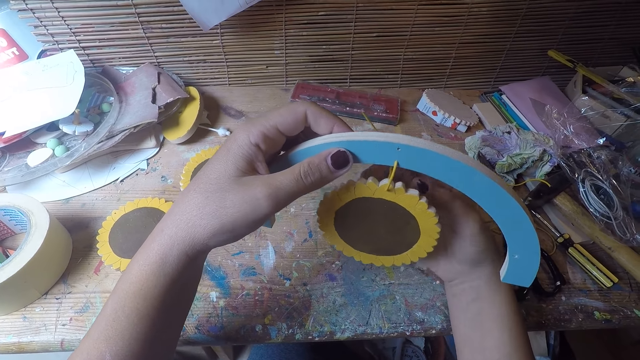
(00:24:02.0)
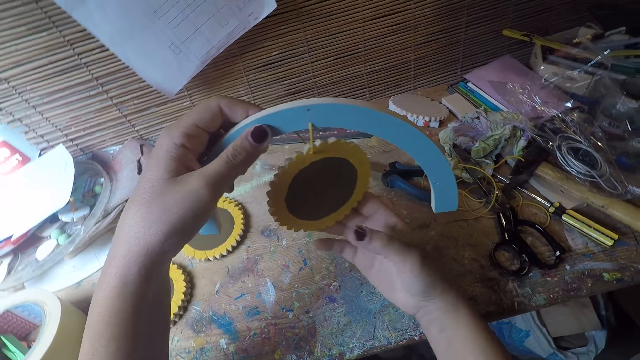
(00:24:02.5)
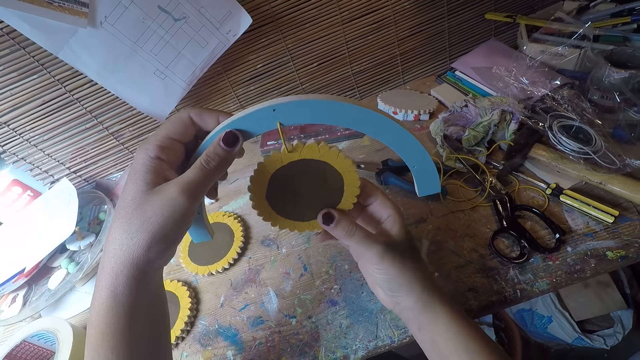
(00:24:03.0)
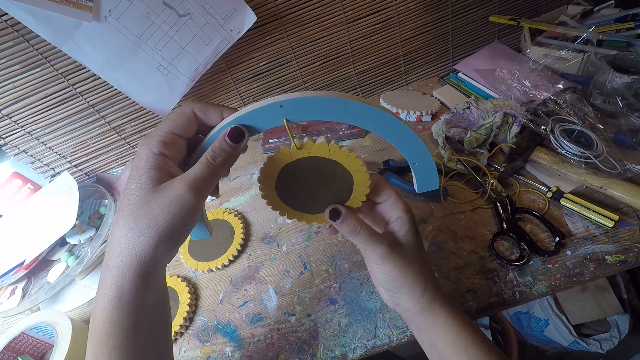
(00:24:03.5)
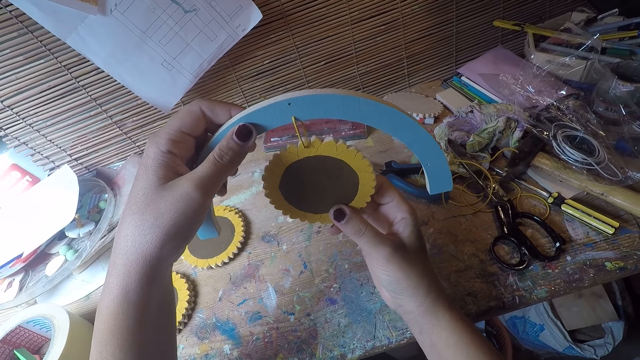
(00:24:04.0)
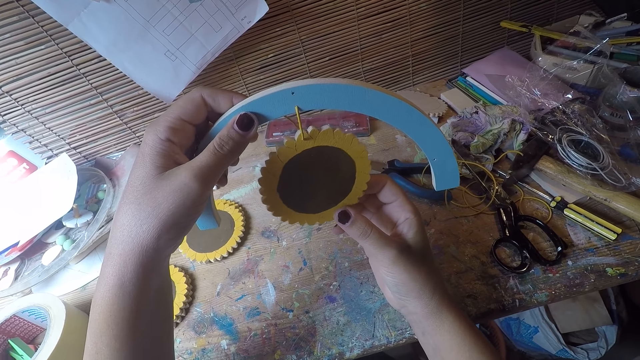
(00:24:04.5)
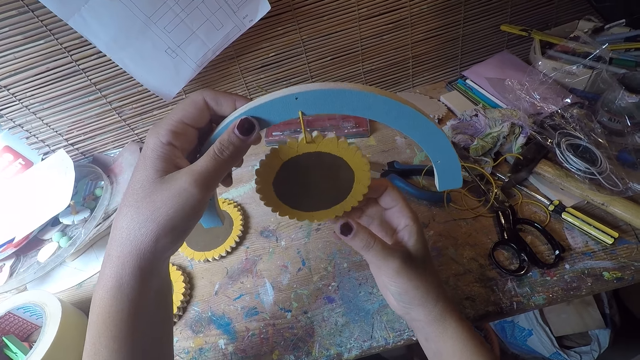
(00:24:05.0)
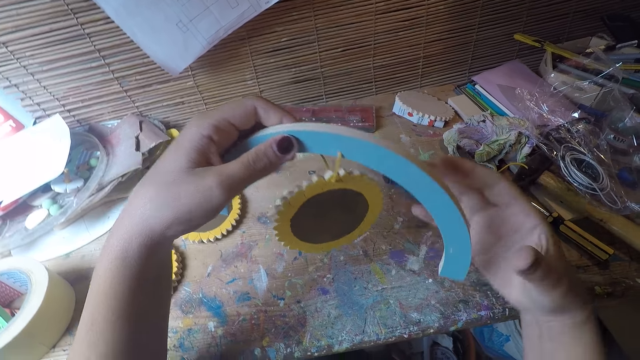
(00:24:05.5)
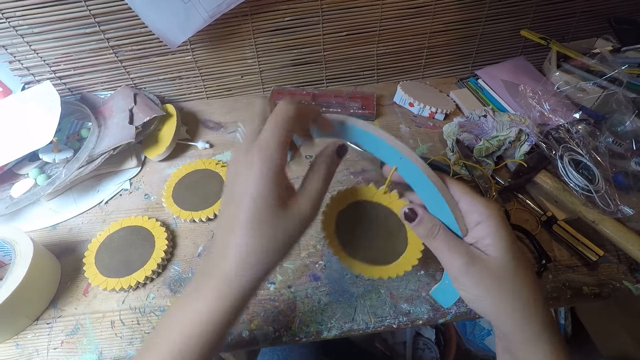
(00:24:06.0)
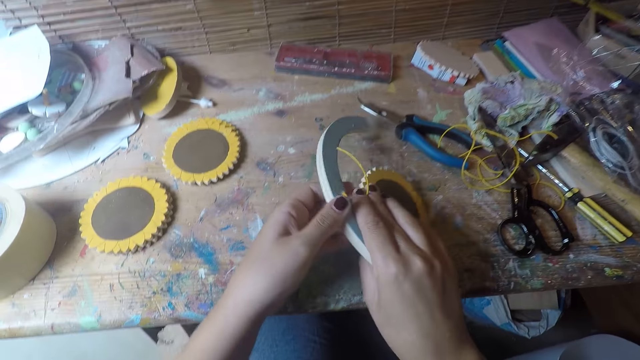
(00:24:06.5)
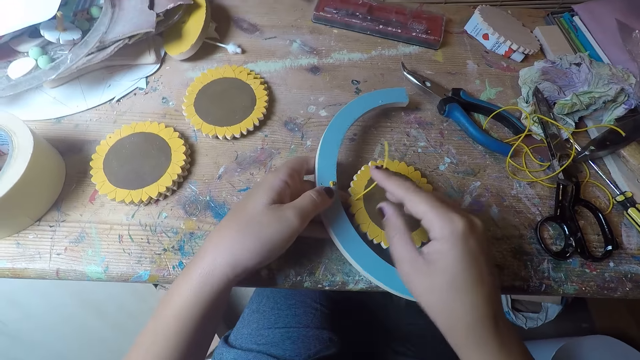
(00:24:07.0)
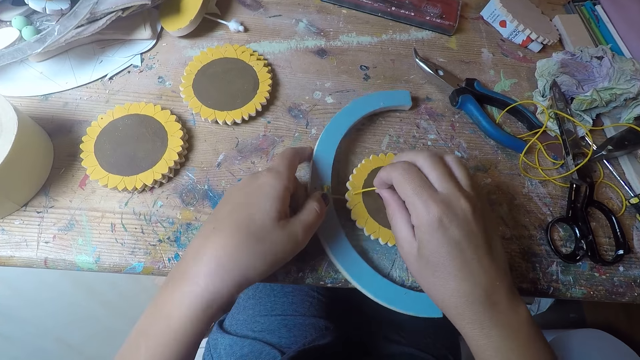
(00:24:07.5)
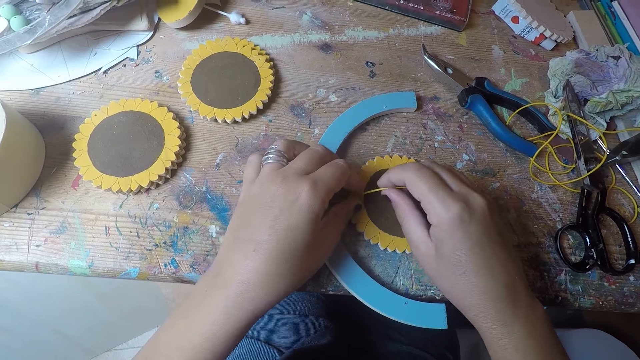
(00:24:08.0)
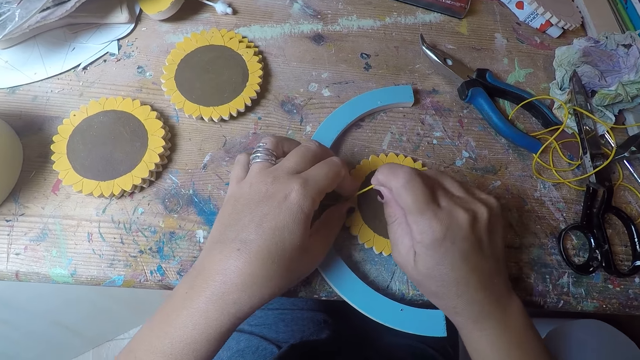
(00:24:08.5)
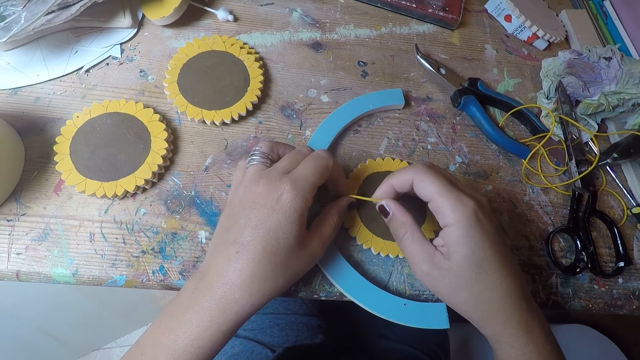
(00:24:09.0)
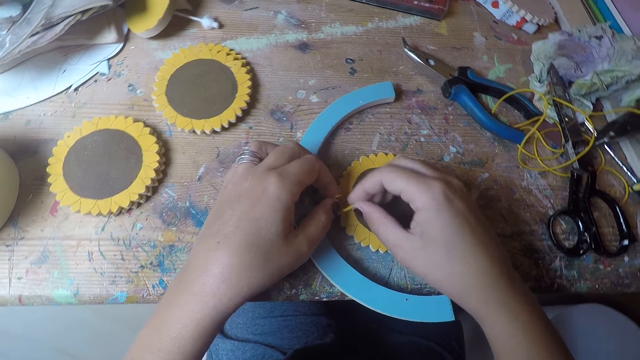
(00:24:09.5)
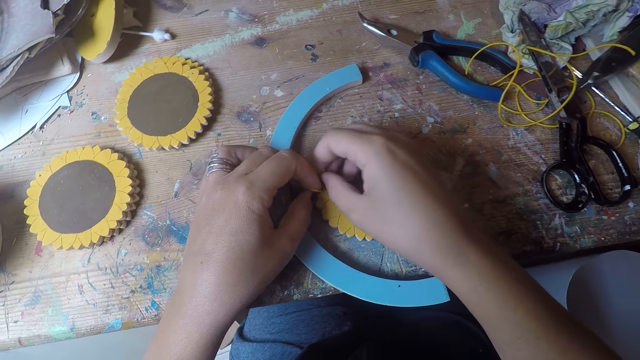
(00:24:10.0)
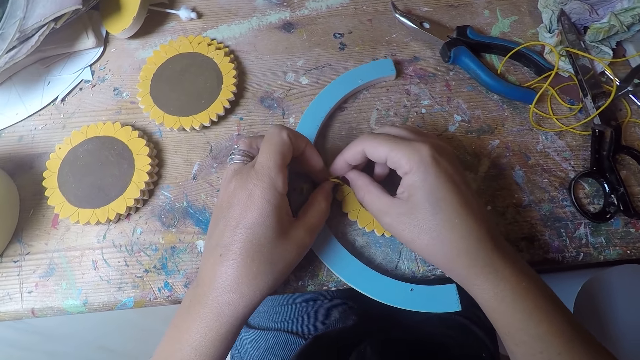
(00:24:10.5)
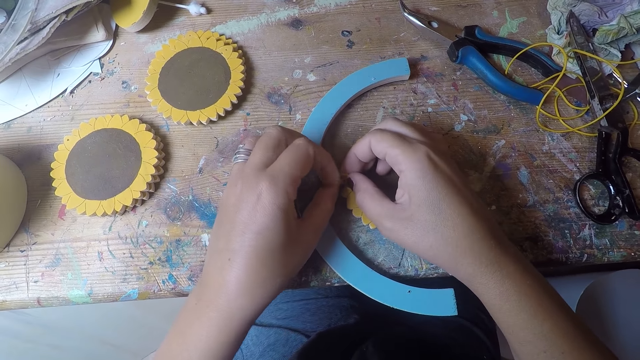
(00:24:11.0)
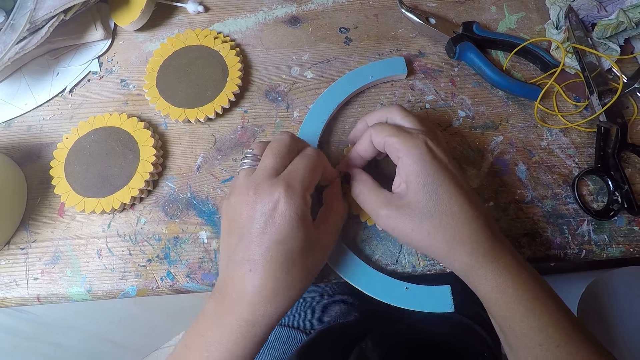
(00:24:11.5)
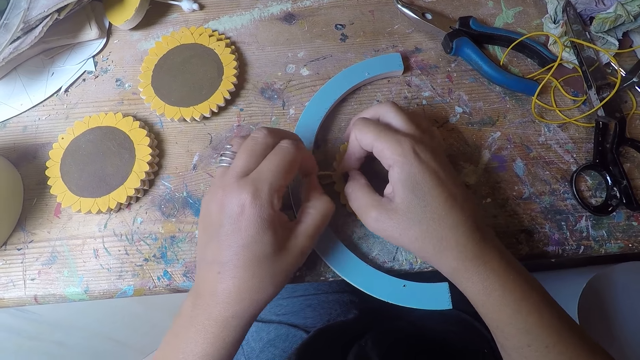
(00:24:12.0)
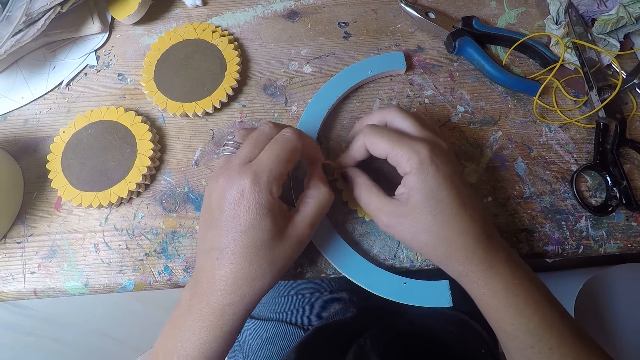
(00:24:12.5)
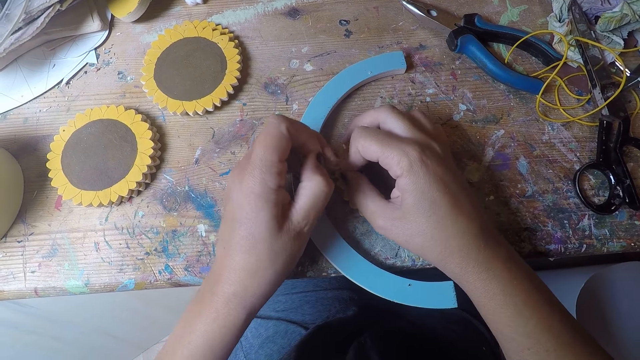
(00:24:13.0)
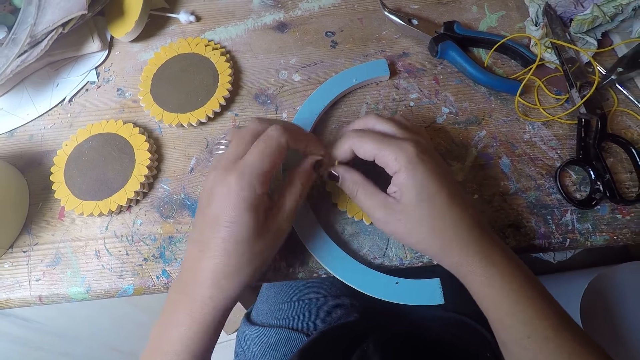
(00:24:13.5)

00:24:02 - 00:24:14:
The camera wearer touches the table coaster with her right hand. She stares at the woodcraft. She lowers the table coaster arc in both hands. She drops the table coaster arc in both hands on the table. She knots a thread with both hands.

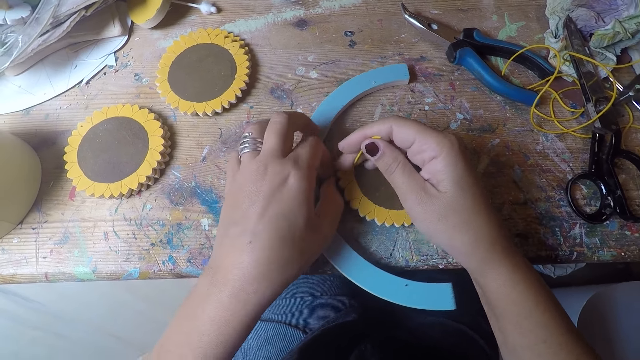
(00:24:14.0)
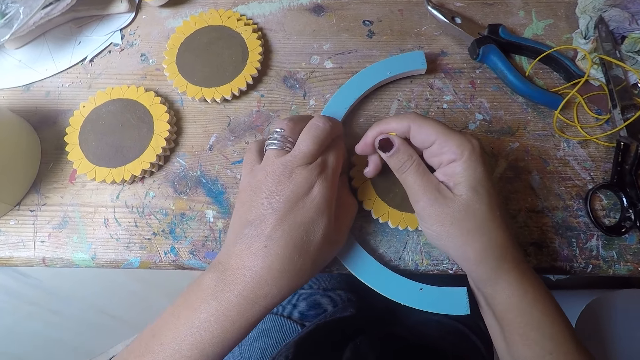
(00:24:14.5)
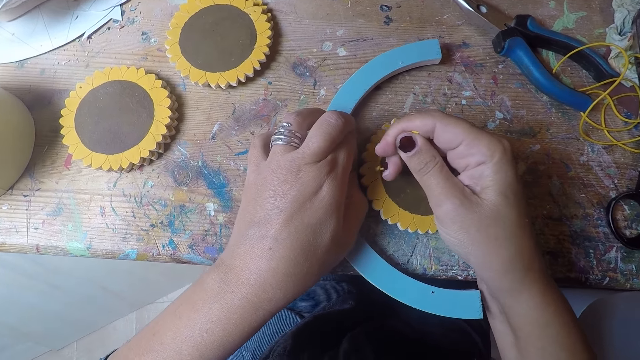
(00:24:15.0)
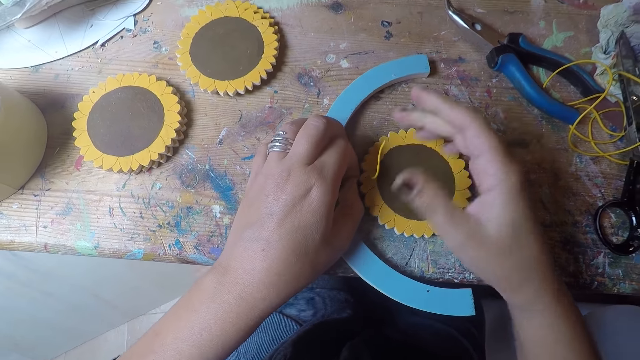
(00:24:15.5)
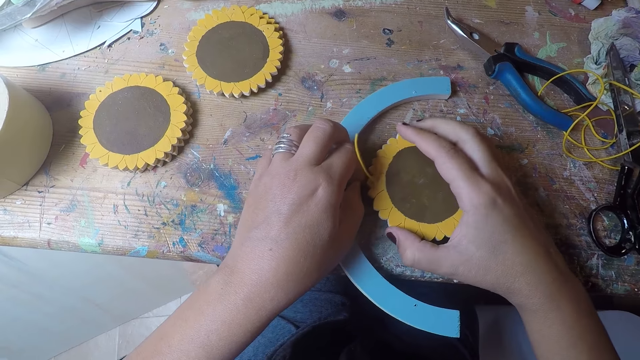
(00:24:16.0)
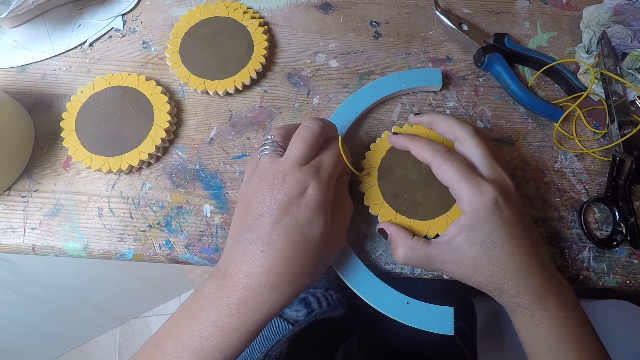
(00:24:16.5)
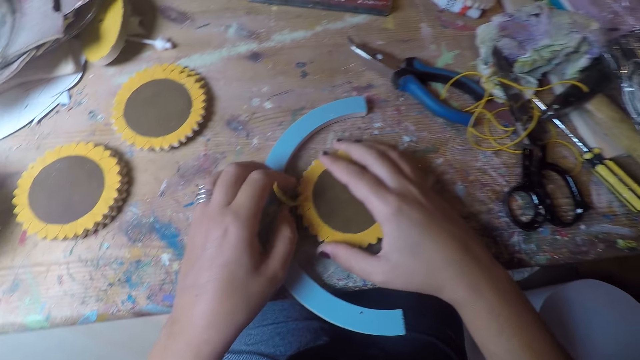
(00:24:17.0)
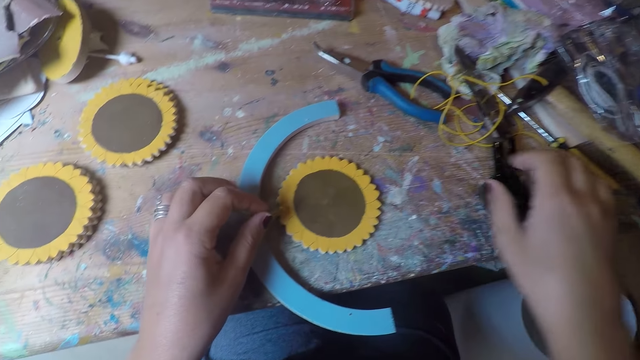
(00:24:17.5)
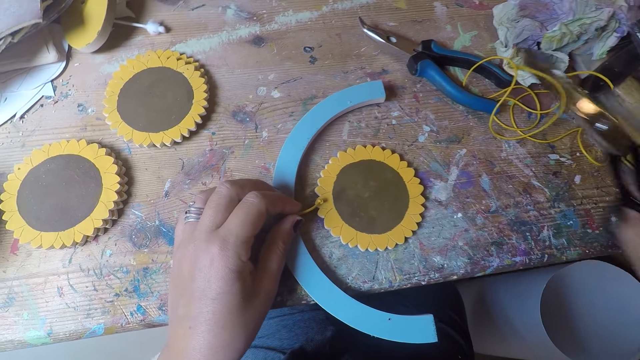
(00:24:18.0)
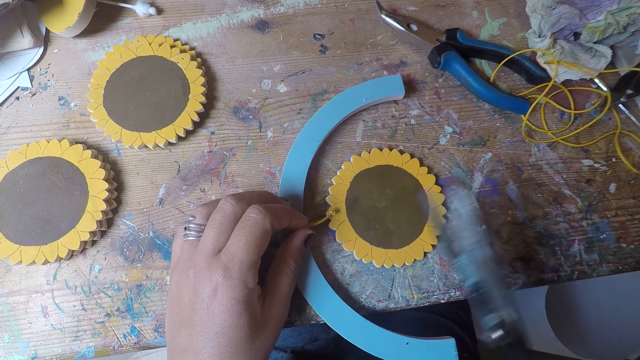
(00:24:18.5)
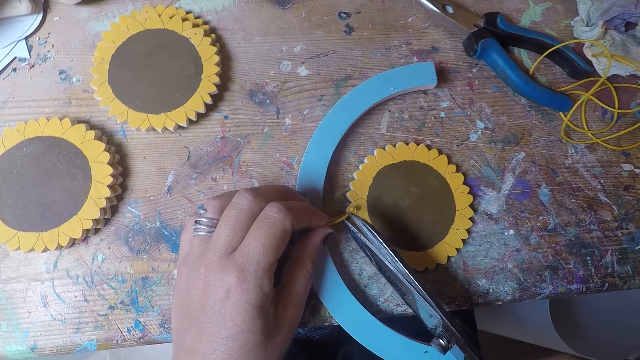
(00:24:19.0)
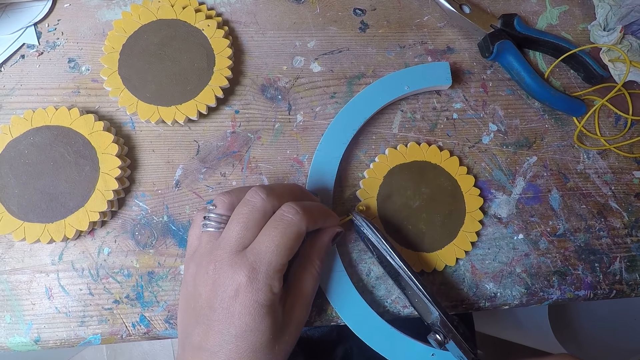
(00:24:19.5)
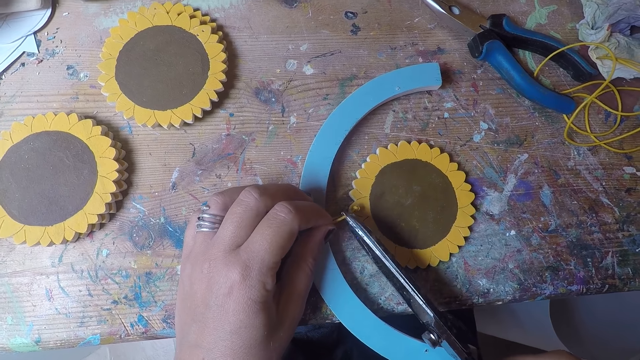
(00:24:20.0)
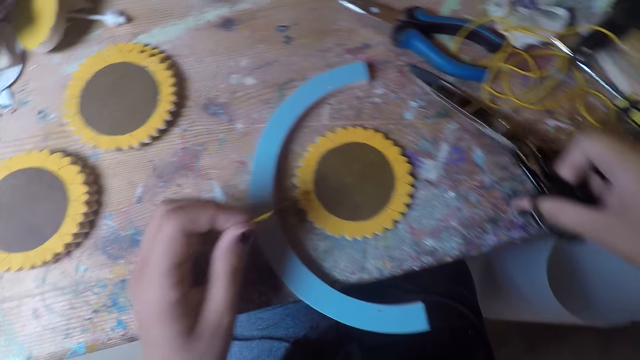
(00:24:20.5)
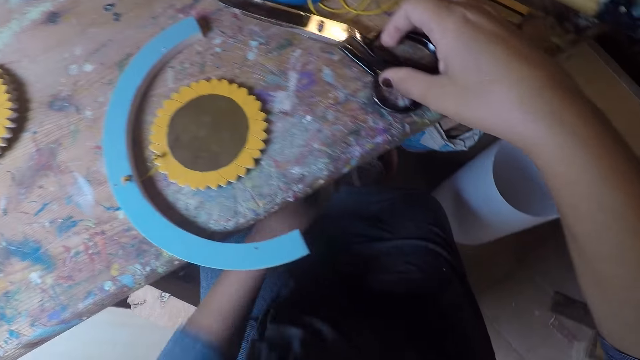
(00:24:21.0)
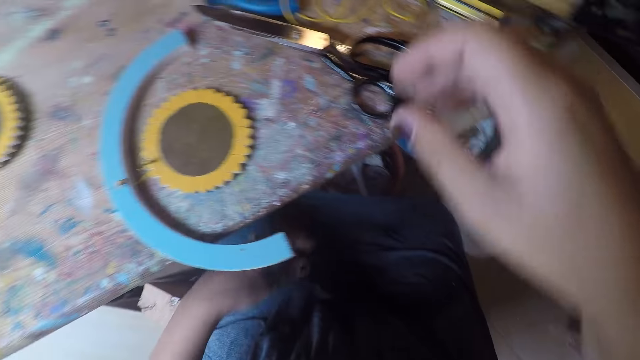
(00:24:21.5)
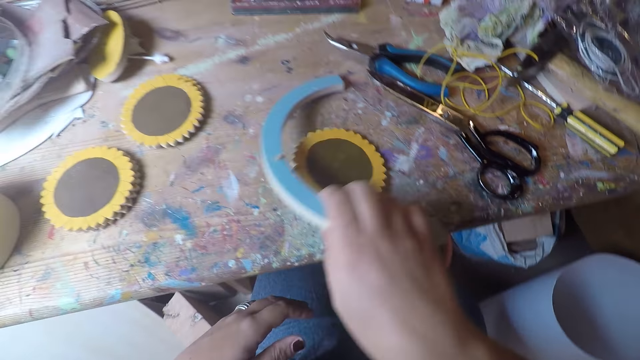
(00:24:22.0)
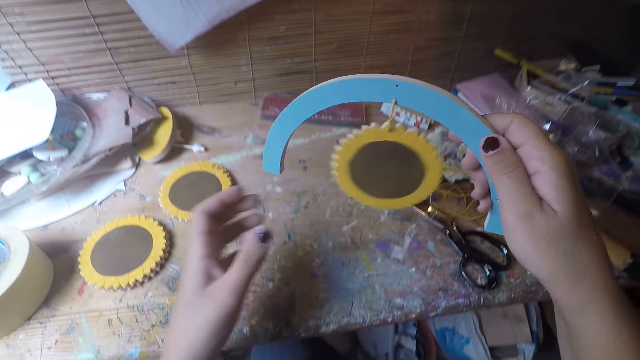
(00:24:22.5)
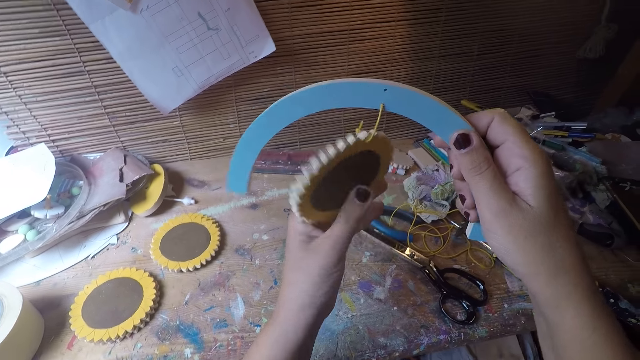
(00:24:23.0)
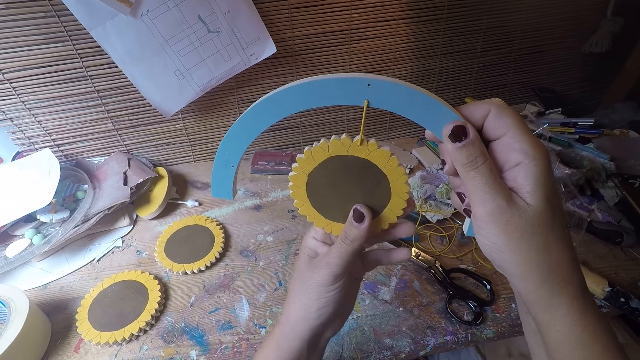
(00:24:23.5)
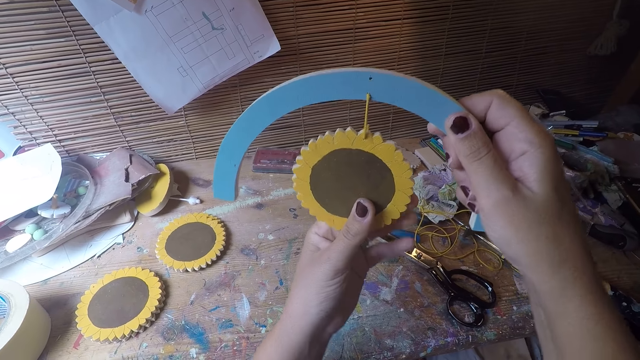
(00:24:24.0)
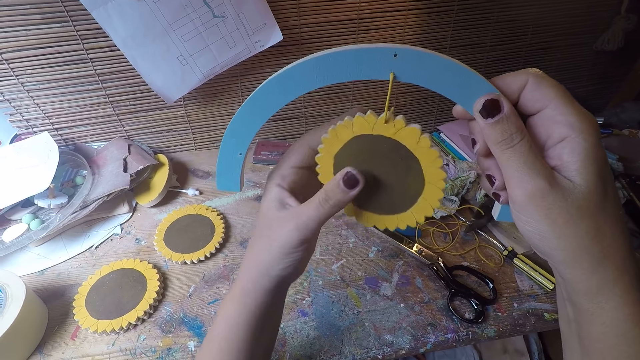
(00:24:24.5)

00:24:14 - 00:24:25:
The camera wearer holds the table coaster with her right hand. She picks up the scissors from the table with her right hand. She cuts the thread with the scissors in her right hand. She drops the scissors in her right hand on the table. She picks up the table coaster arc with her right hand. She holds the table coaster with her left hand.
